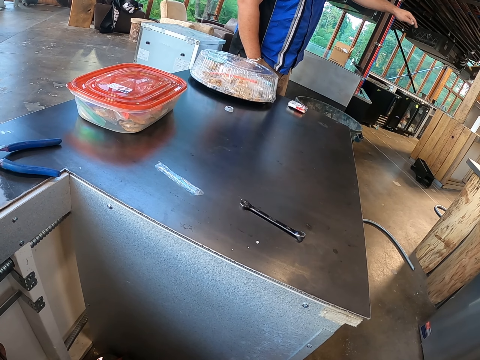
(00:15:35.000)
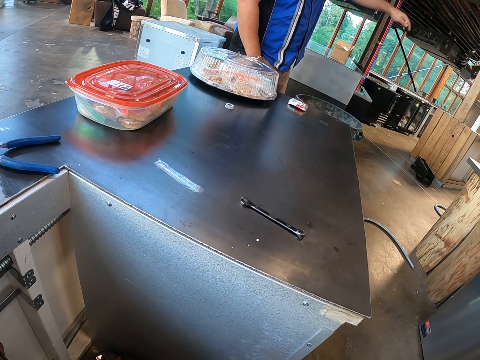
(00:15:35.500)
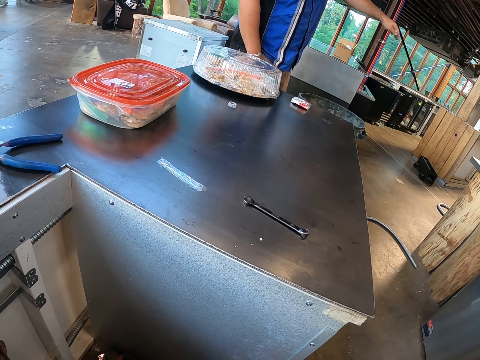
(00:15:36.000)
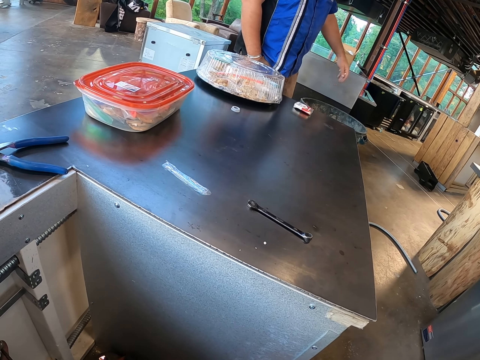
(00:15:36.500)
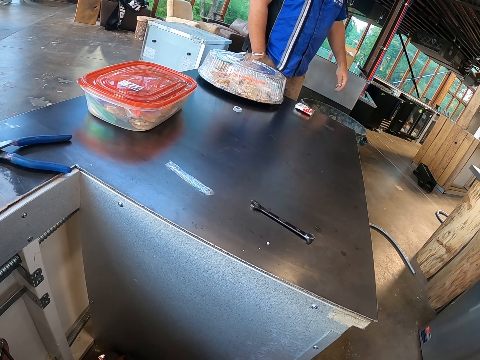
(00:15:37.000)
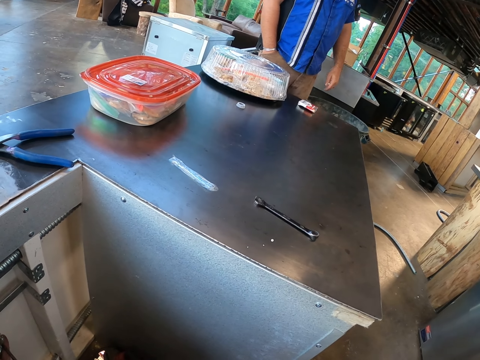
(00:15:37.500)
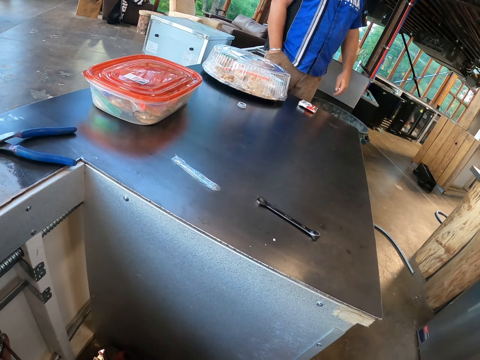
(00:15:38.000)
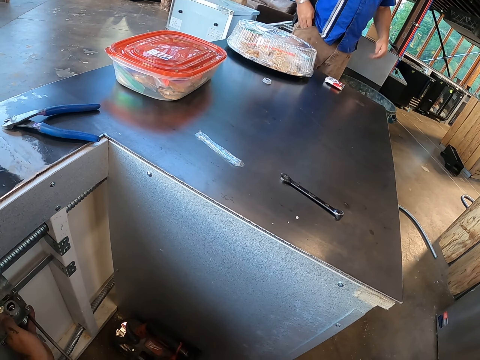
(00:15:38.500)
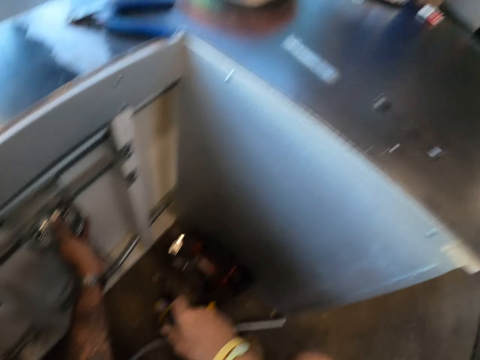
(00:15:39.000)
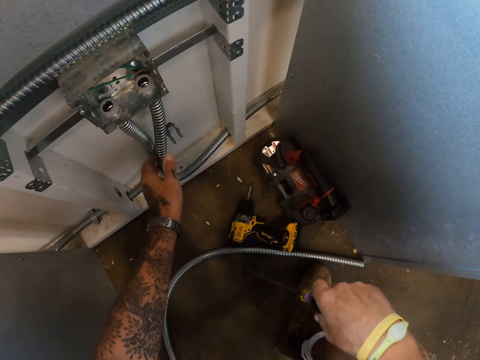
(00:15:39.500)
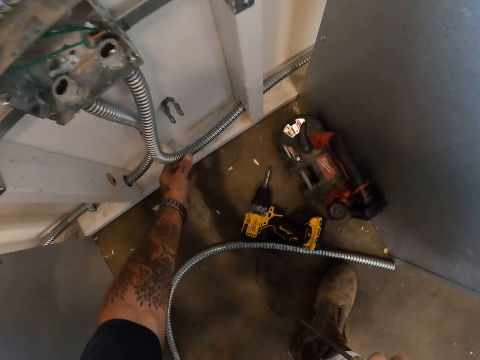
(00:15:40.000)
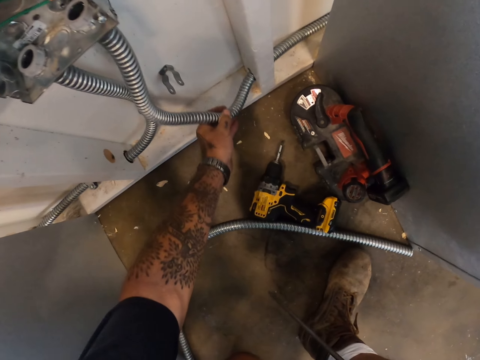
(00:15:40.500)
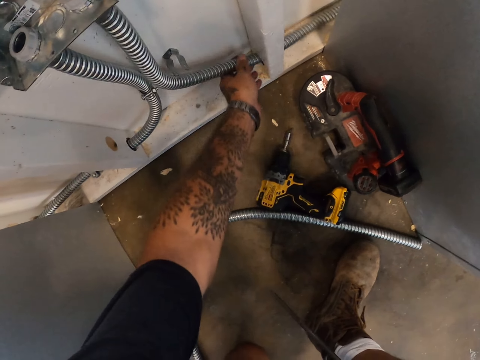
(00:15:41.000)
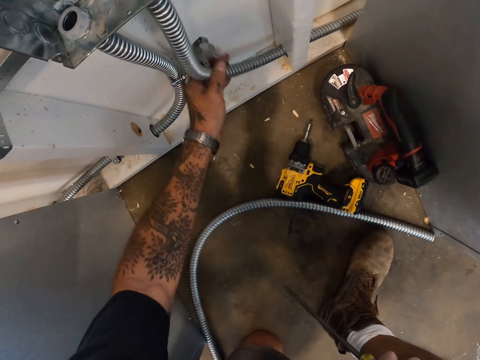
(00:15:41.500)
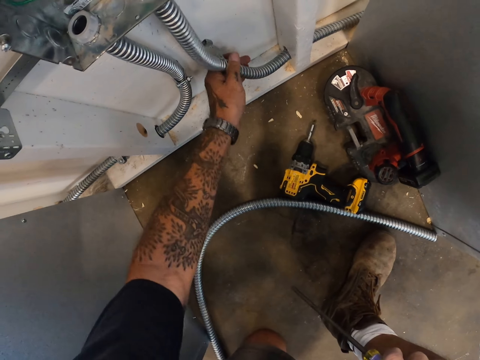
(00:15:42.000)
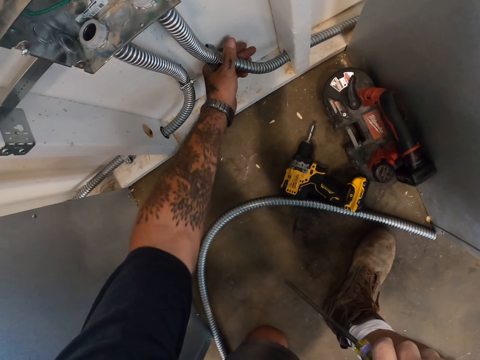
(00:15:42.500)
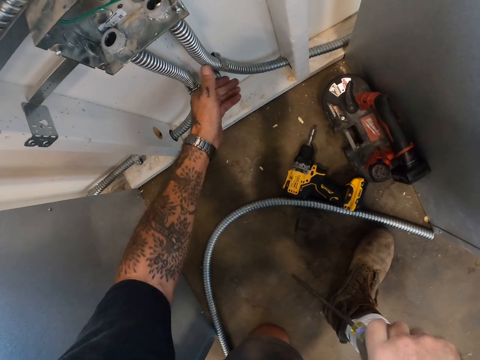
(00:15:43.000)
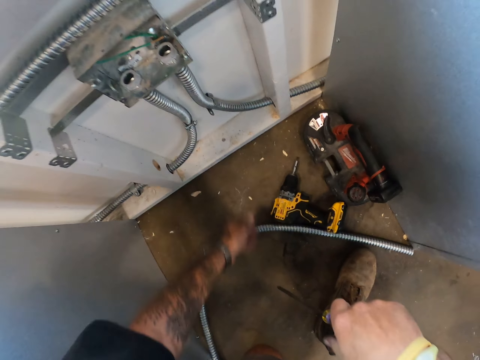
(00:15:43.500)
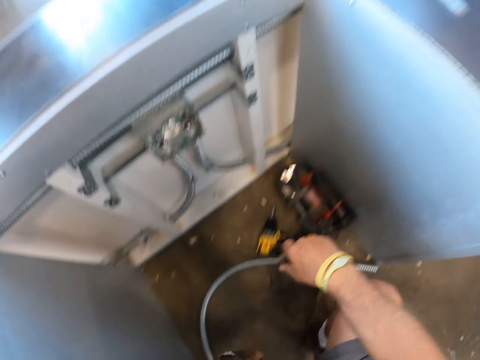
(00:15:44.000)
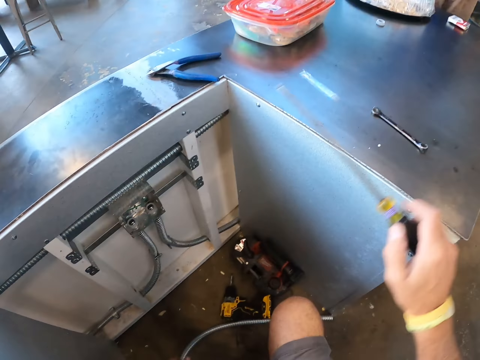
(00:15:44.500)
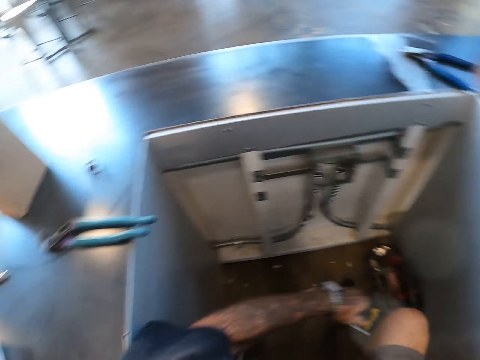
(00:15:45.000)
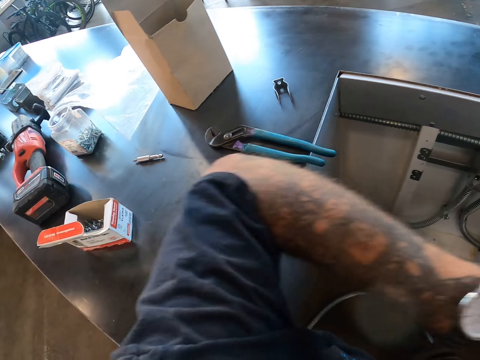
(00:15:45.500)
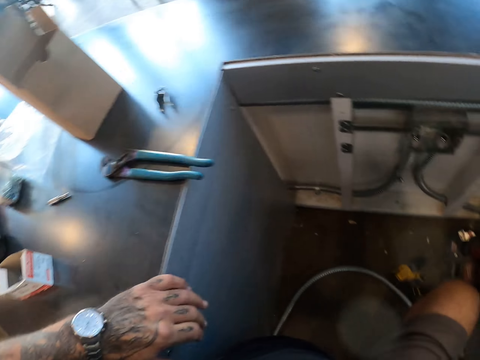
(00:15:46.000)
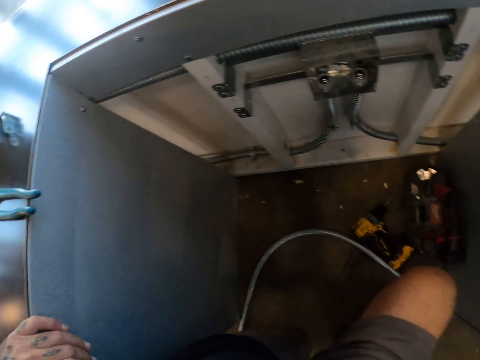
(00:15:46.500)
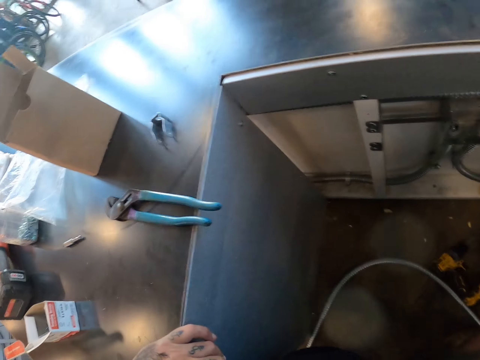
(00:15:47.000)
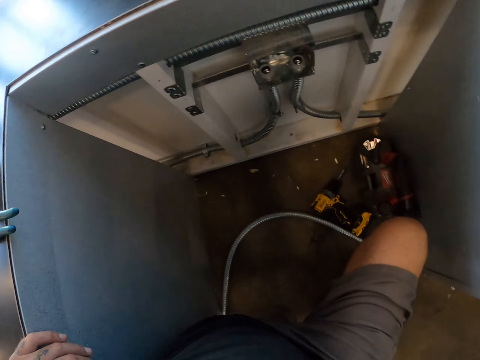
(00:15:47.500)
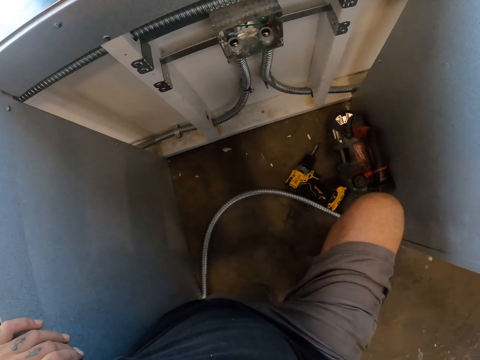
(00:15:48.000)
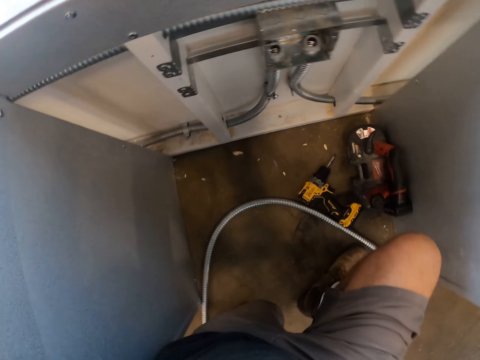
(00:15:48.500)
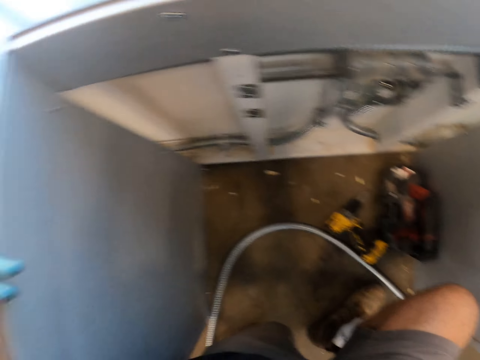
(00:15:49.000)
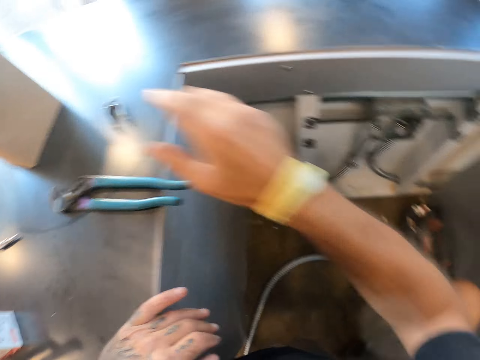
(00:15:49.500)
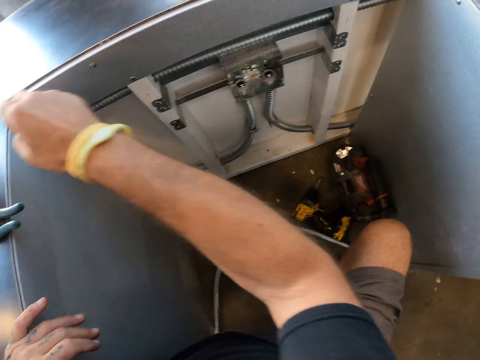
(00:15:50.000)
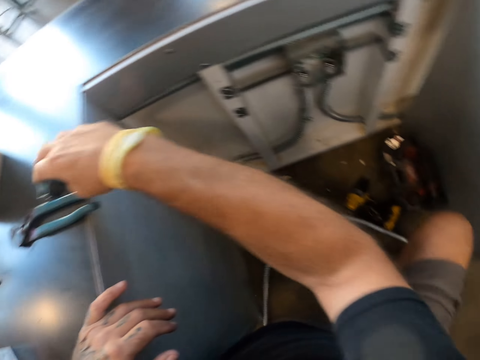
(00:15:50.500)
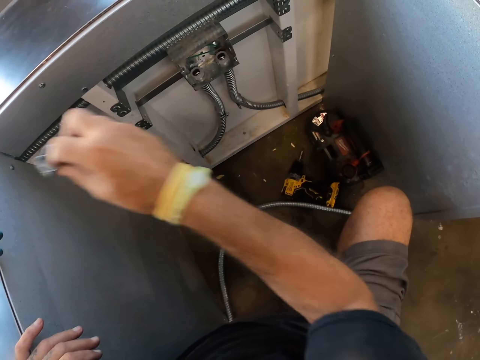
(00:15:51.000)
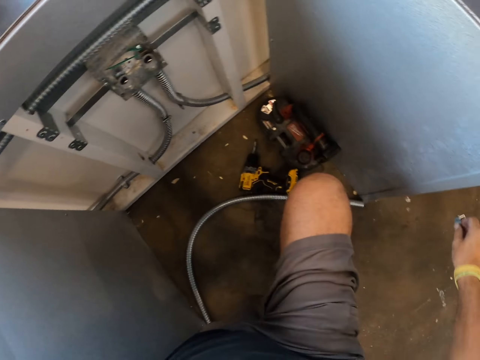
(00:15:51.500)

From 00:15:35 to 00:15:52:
The camera wearer holds the pipe. They fix the pipe. They put the screwdriver on the table. They look around the room. They pick a holder clip from the table.

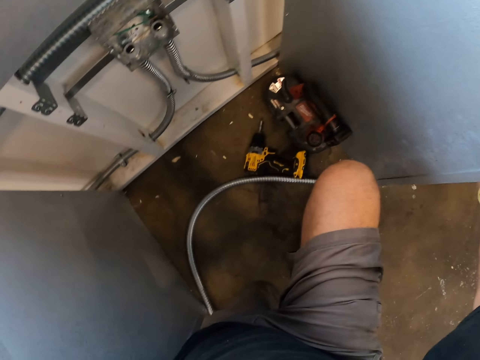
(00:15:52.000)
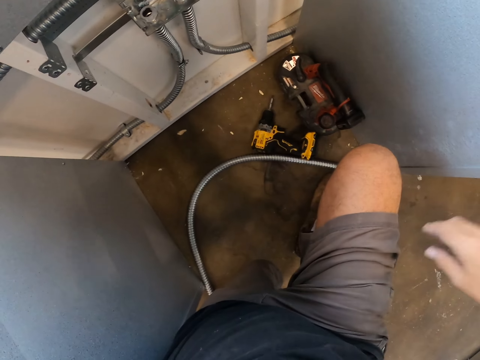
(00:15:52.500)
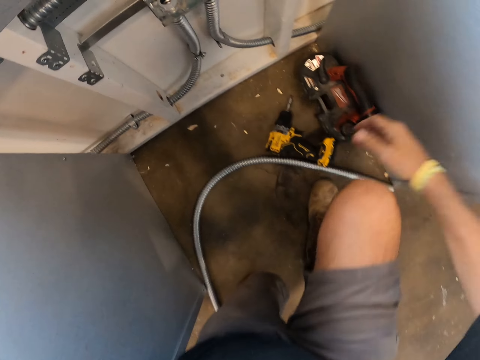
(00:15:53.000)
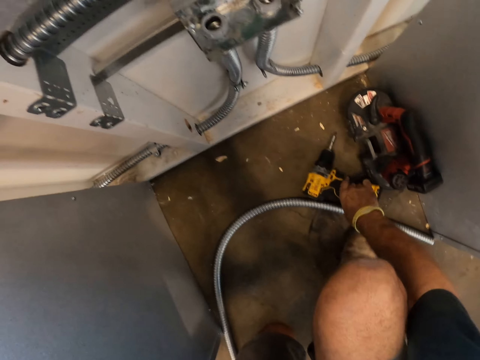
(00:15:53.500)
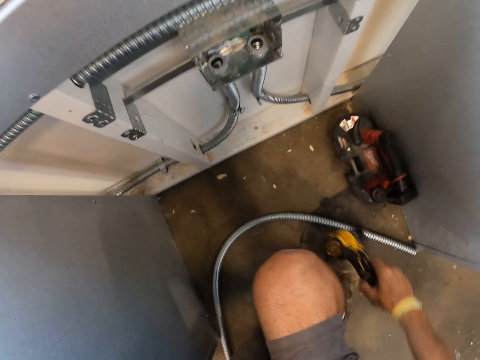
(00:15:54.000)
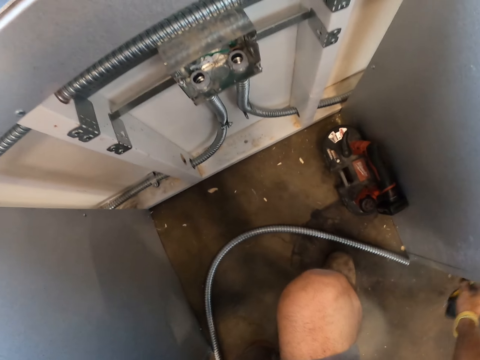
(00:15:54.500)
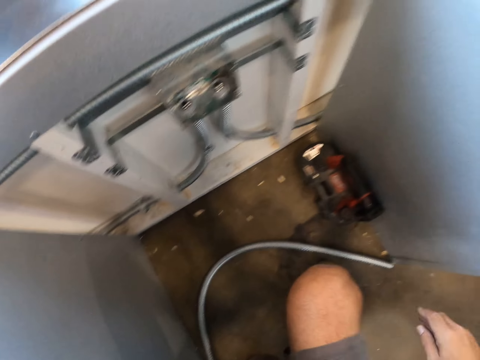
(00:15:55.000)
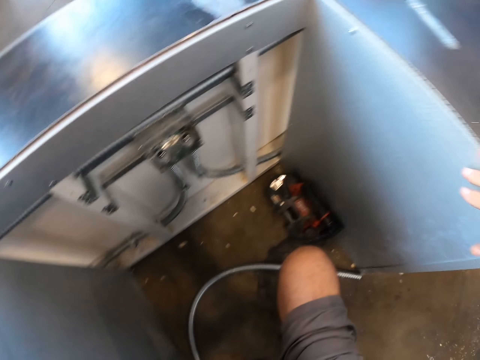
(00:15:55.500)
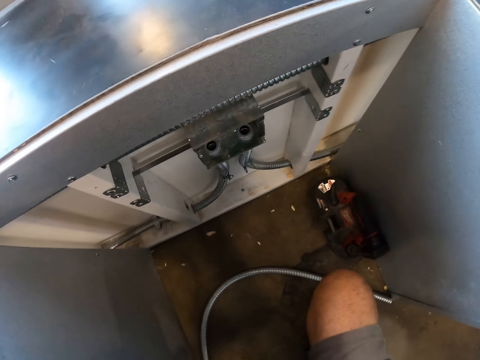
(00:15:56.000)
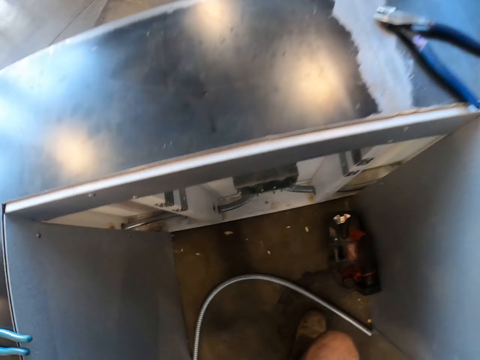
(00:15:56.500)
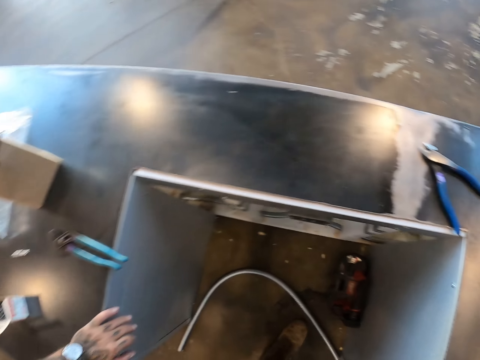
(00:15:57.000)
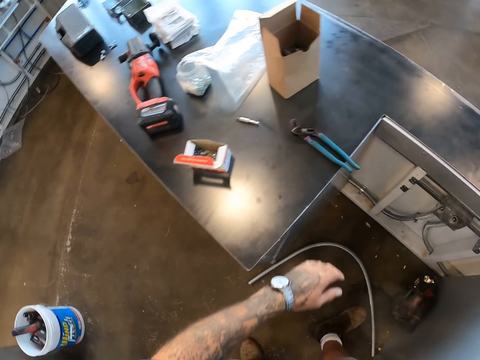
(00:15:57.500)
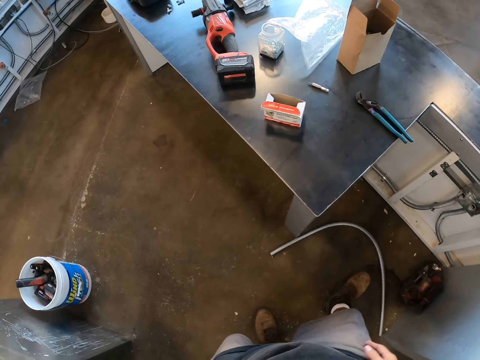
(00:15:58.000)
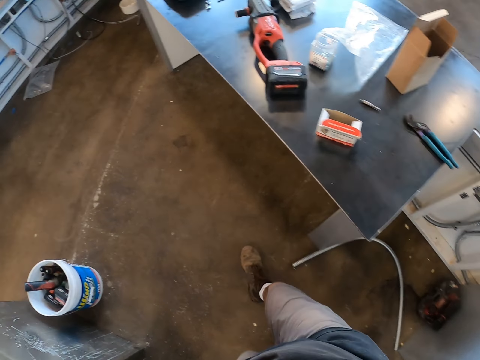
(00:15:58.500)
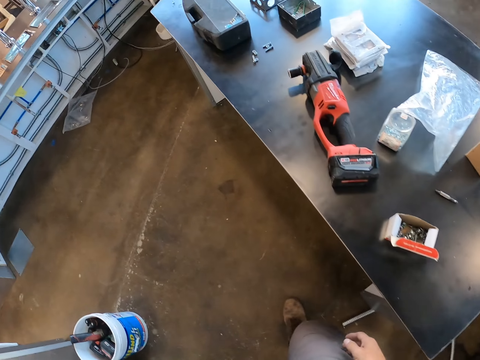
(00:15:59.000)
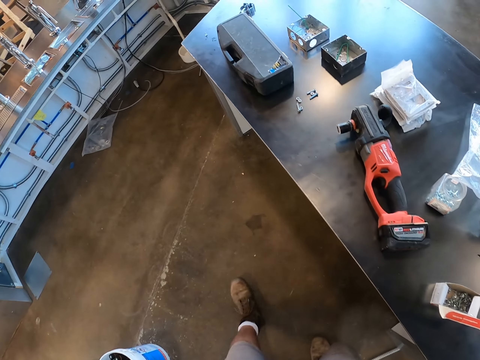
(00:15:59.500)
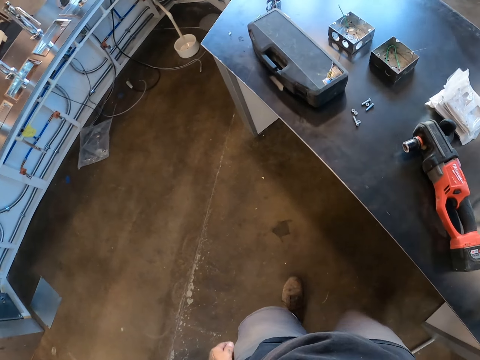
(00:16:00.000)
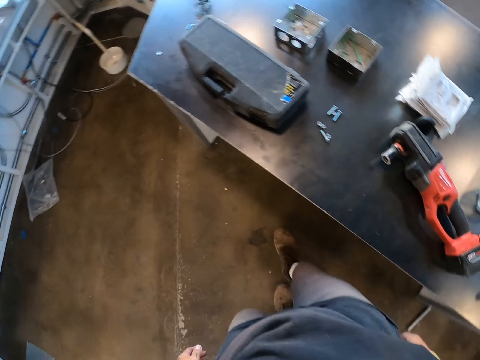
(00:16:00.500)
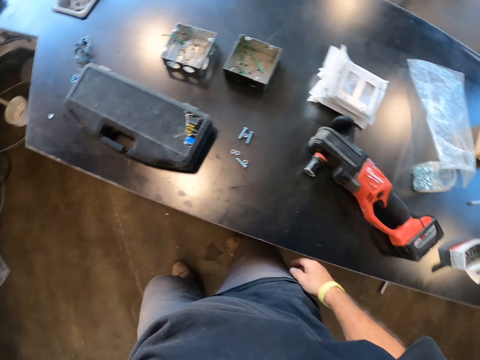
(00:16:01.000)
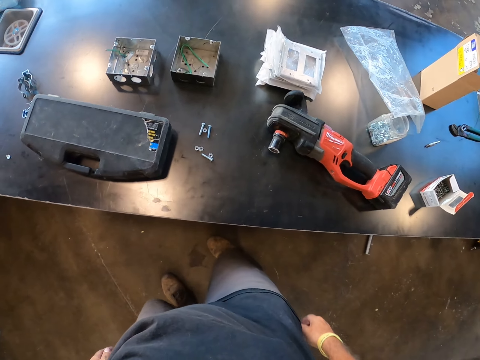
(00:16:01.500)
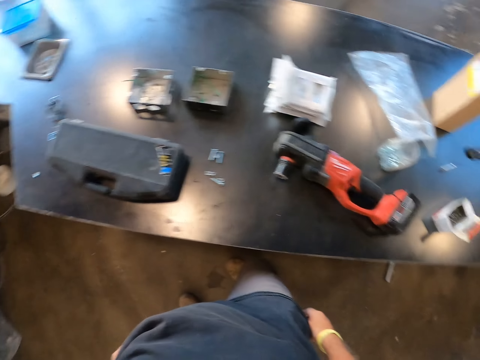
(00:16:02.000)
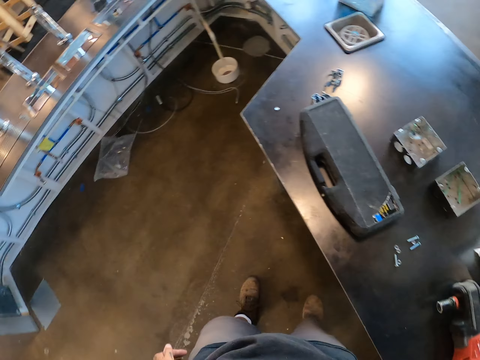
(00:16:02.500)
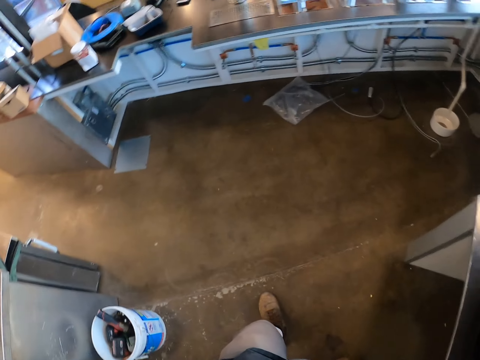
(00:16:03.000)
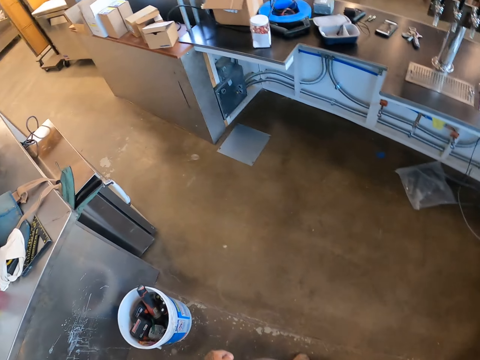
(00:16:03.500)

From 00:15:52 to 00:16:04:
The camera wearer drops a holder clip down. They pick a drilling gun from the floor. They put the drilling gun on the floor. They stand up. They walk on the floor towards the table. They look around.
